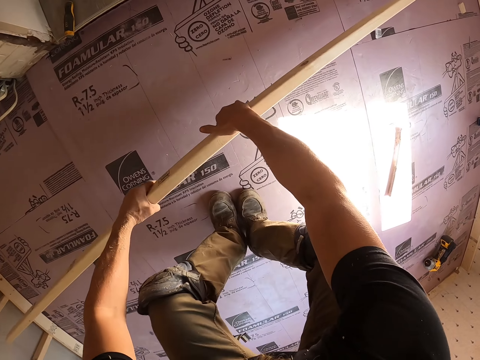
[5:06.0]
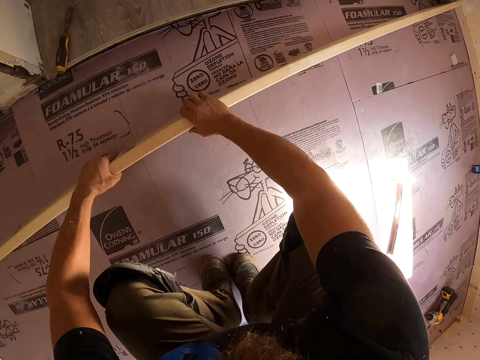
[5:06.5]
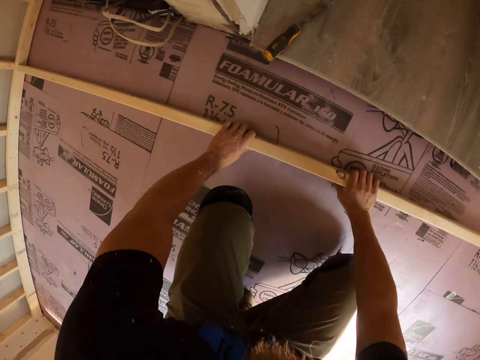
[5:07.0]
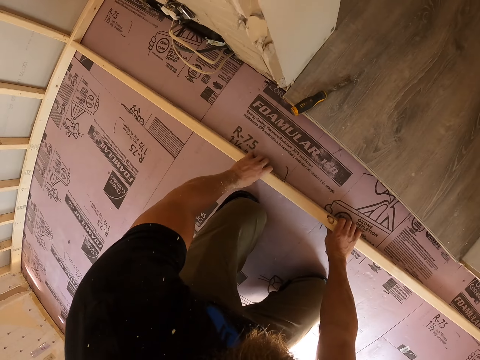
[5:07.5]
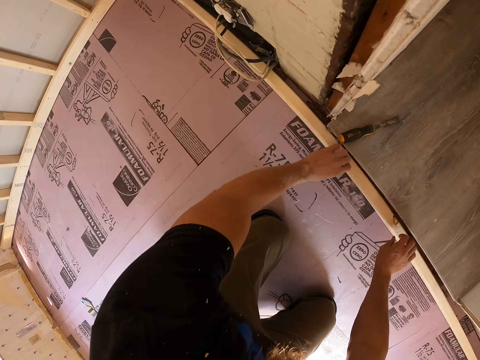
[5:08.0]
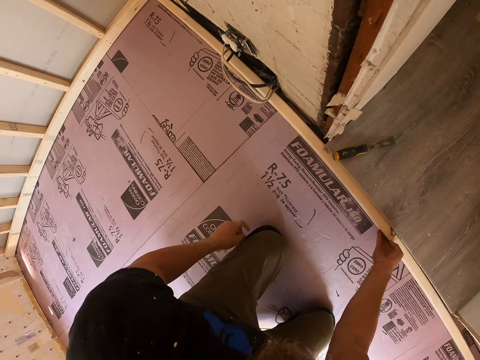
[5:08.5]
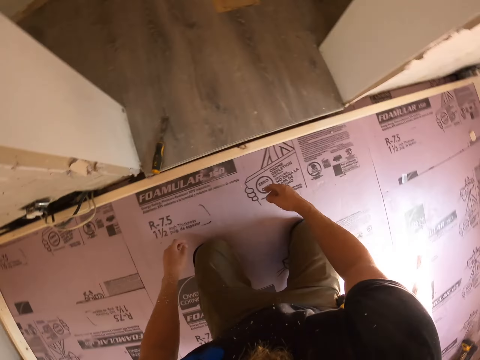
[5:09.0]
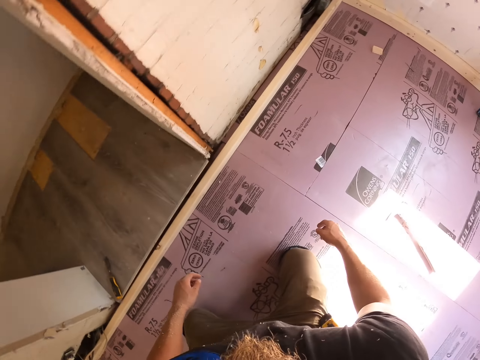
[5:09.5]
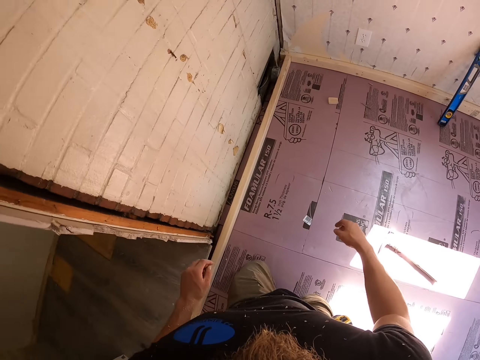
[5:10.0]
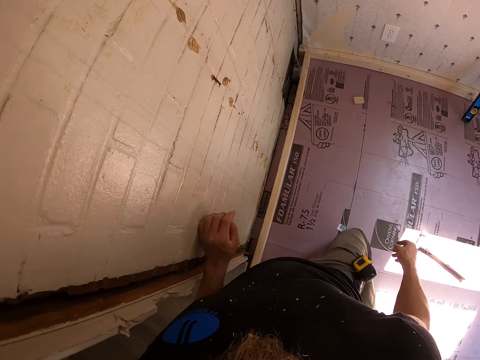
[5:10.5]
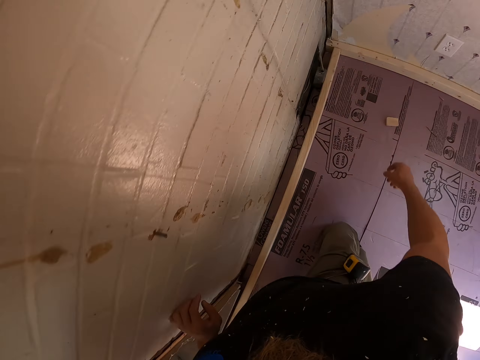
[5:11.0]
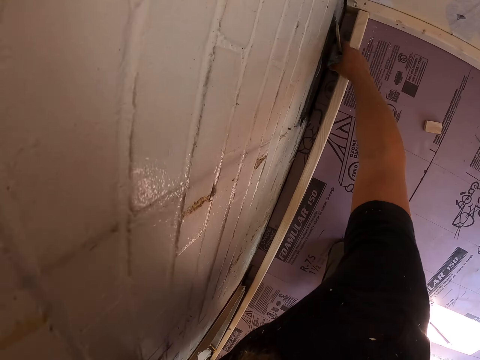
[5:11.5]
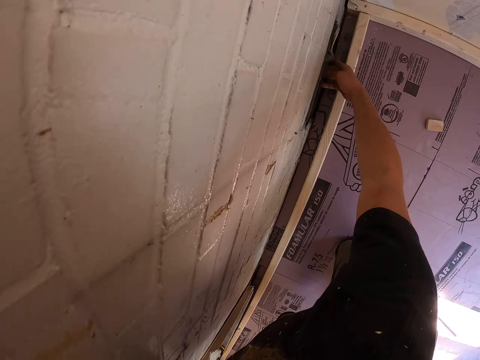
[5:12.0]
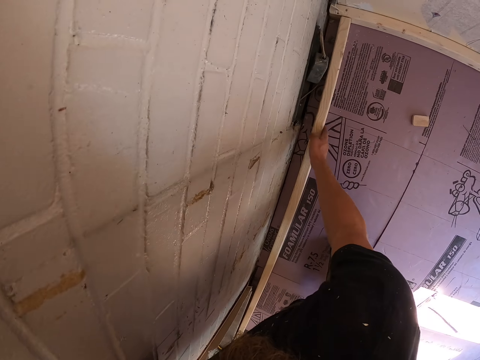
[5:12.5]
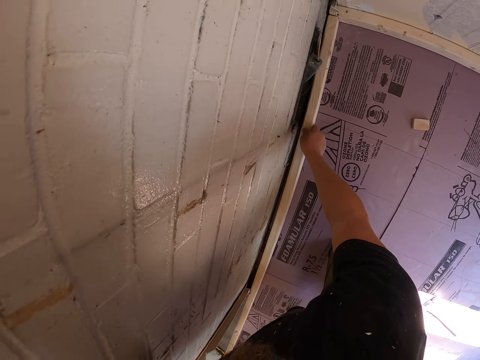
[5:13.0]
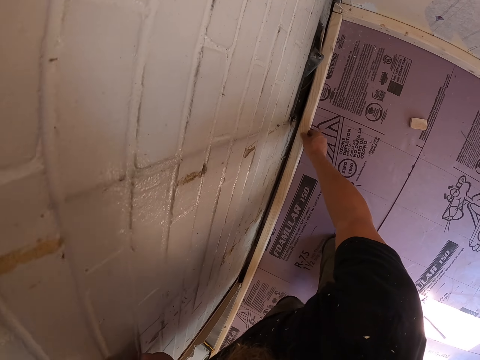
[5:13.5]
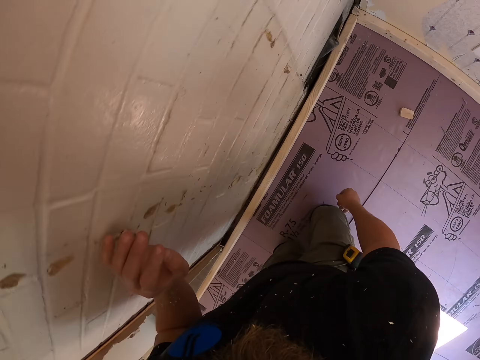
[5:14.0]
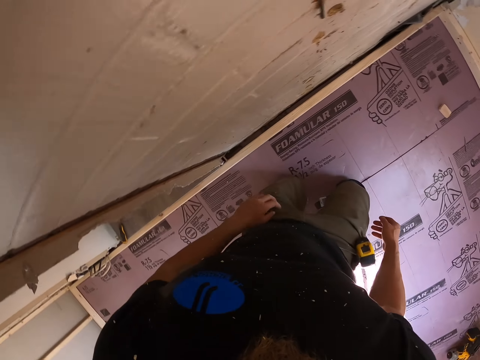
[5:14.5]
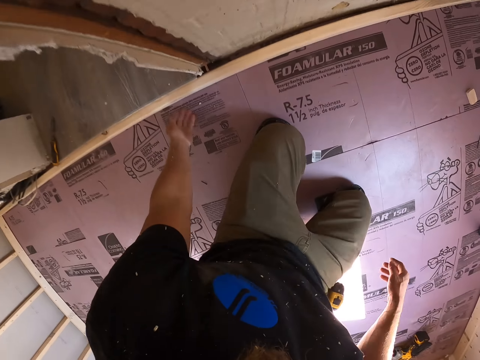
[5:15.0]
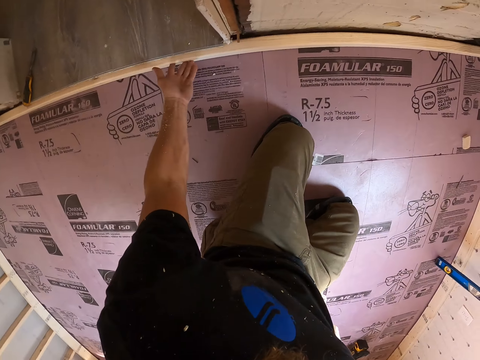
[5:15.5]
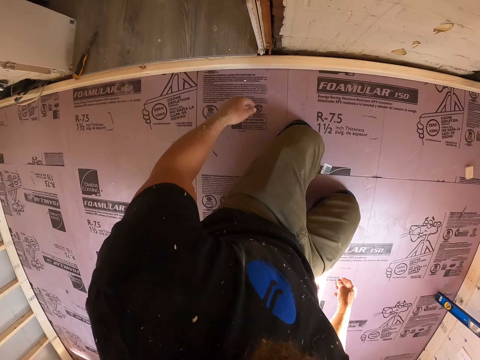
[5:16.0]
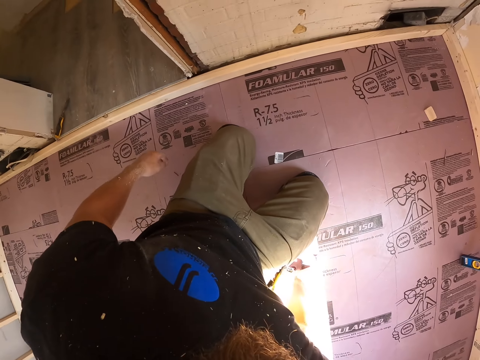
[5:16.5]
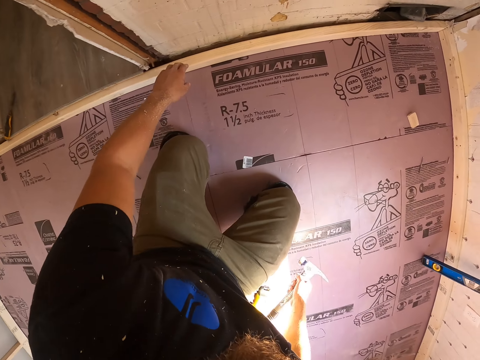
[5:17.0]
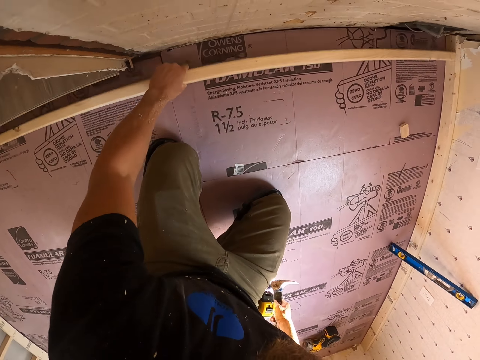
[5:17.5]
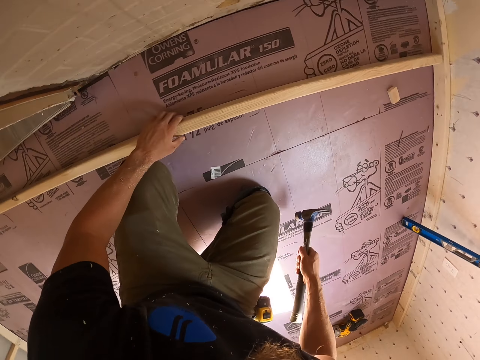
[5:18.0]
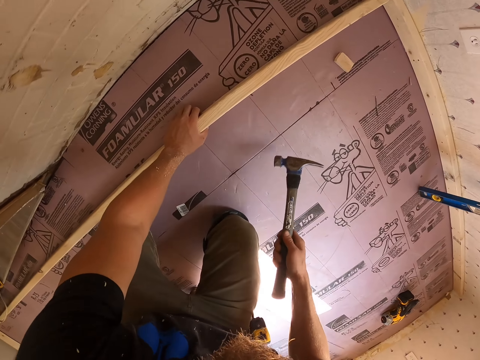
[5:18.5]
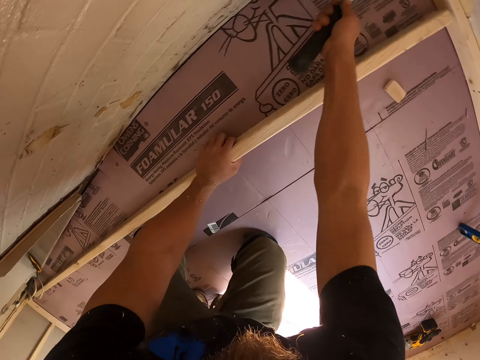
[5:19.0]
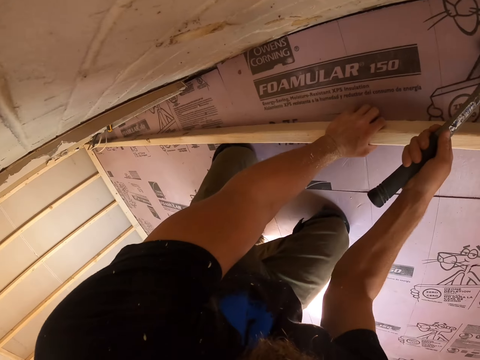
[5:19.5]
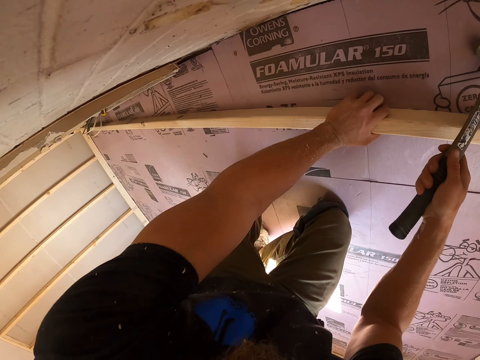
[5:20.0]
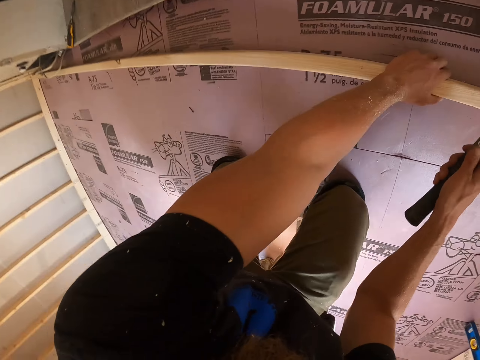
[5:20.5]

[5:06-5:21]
The camera wearer kneels down. They place the piece of wood or timber on the floor. They fit the timber. They move around the room. They touch something. They fit the timber again. They press the piece of wood. They fit the timber again. They look around the room. They pick up a hammer. They move the piece of wood. They lift the hammer. They knock the wall.

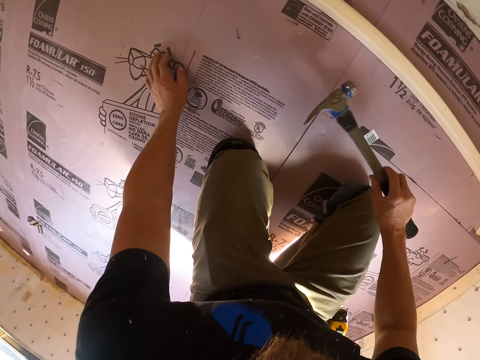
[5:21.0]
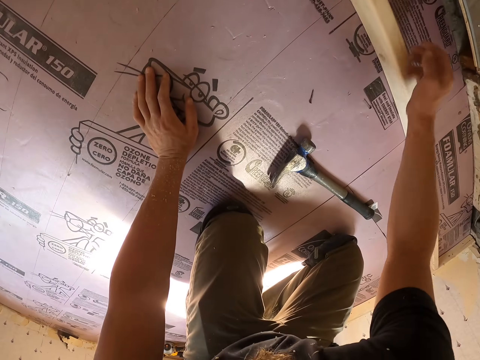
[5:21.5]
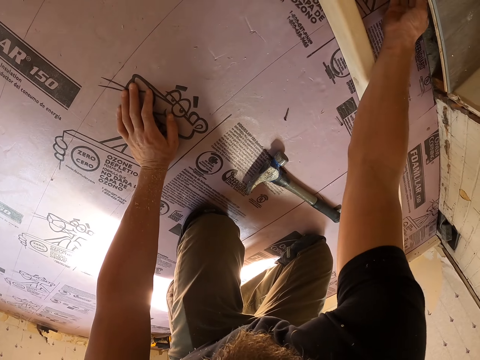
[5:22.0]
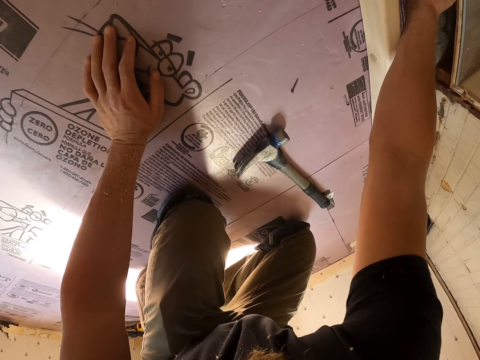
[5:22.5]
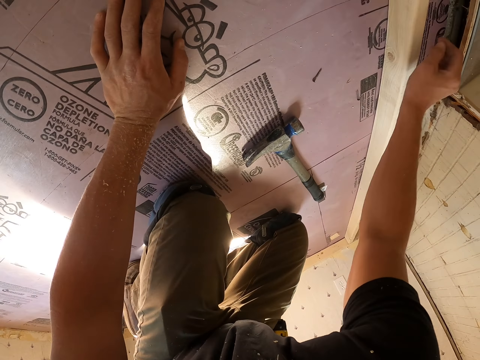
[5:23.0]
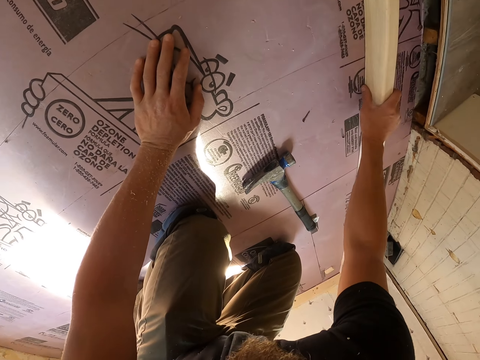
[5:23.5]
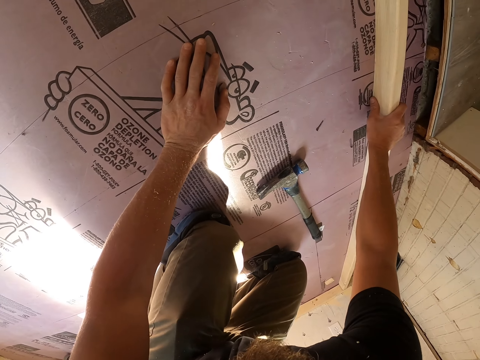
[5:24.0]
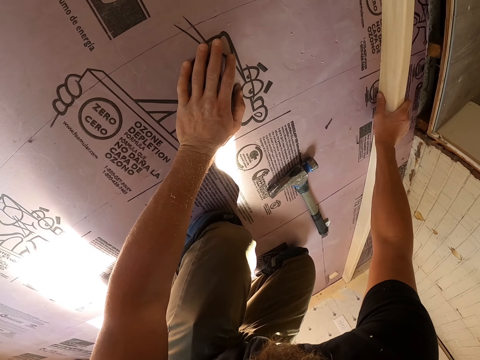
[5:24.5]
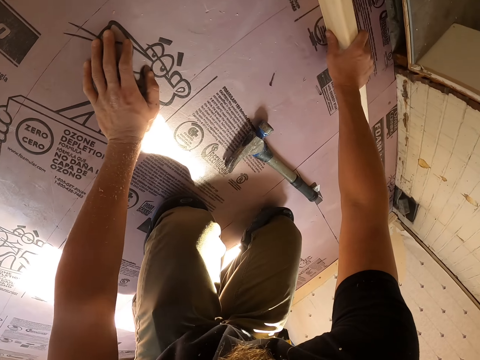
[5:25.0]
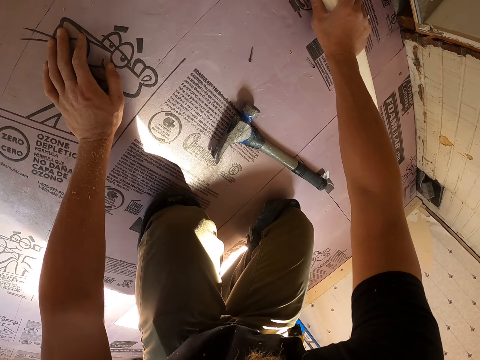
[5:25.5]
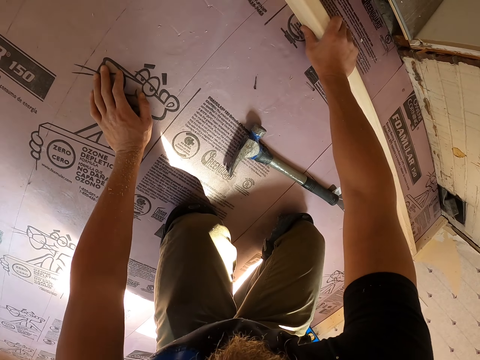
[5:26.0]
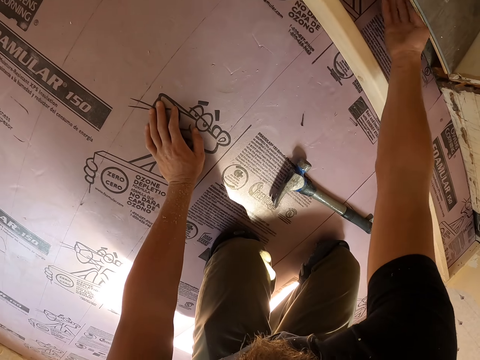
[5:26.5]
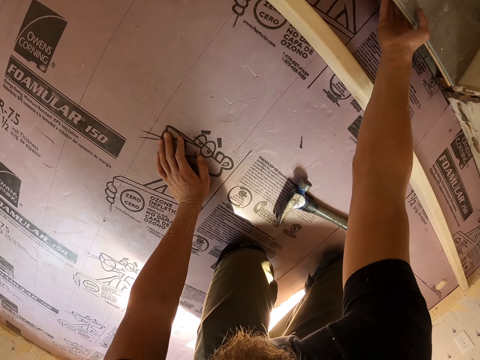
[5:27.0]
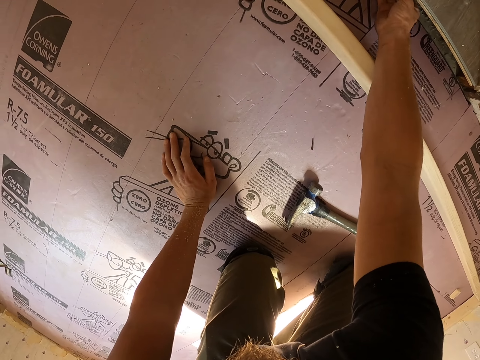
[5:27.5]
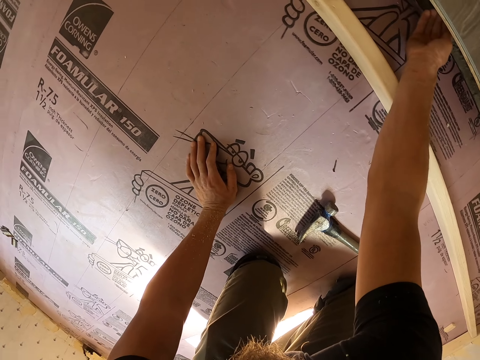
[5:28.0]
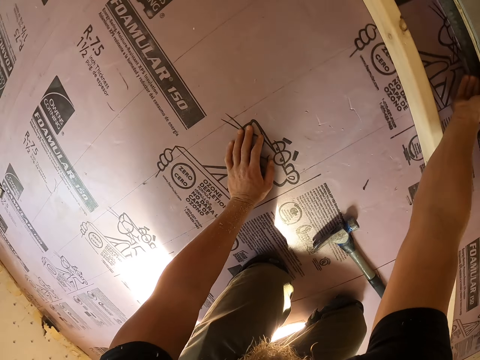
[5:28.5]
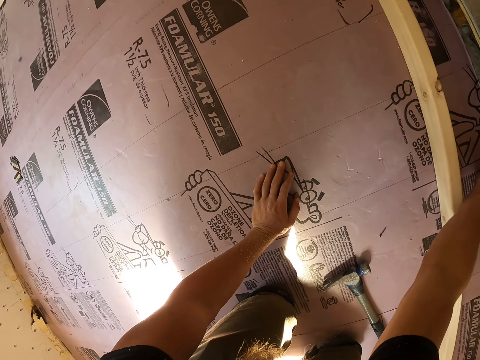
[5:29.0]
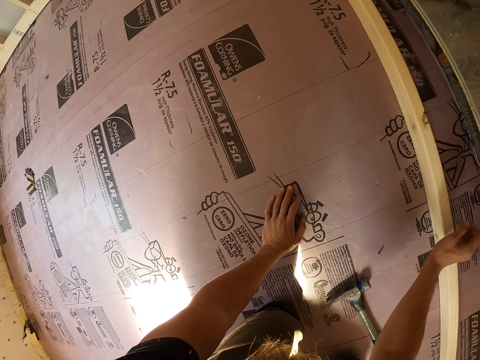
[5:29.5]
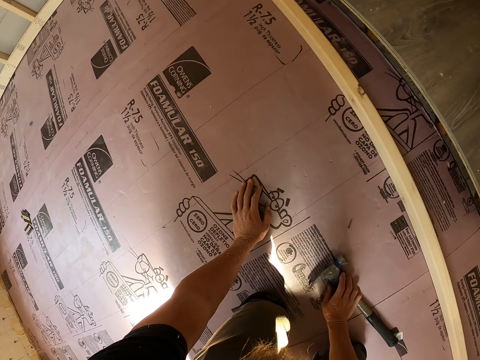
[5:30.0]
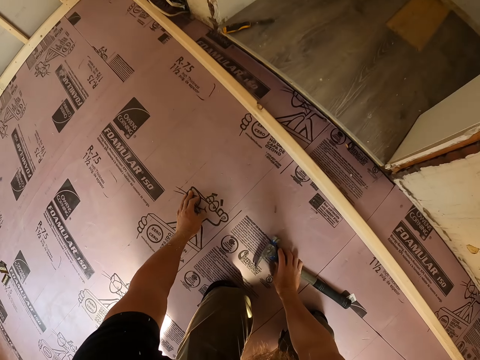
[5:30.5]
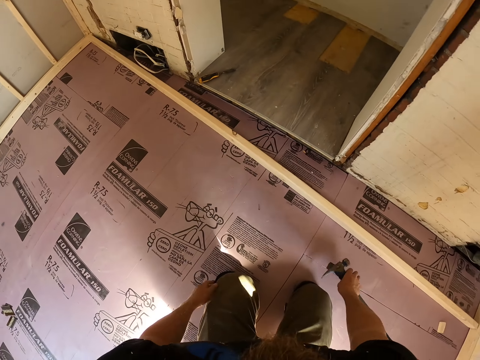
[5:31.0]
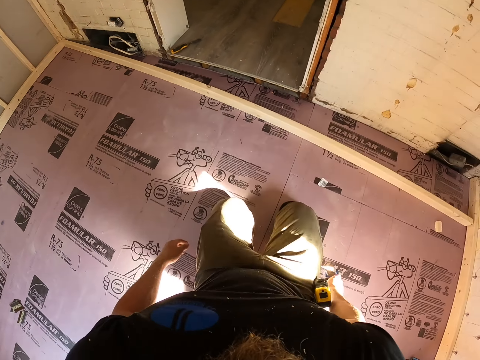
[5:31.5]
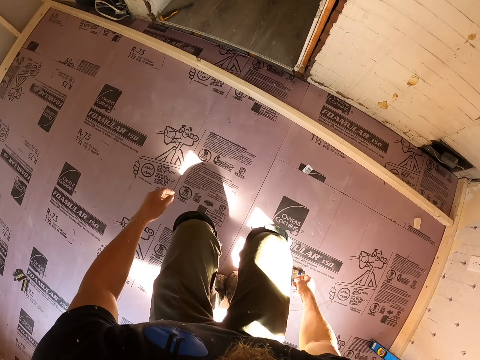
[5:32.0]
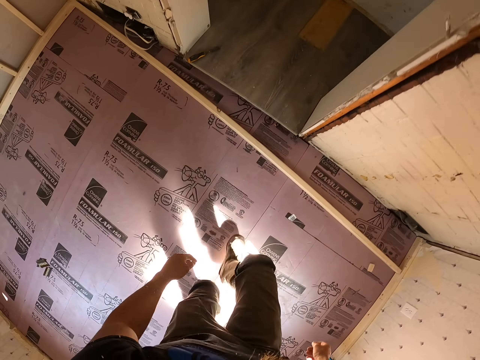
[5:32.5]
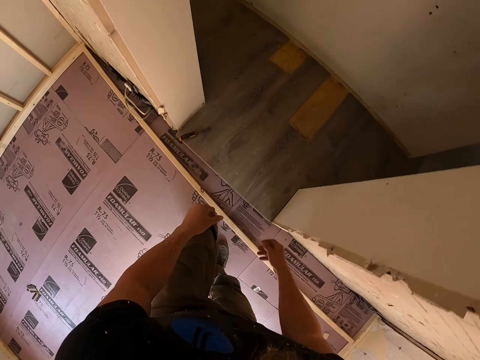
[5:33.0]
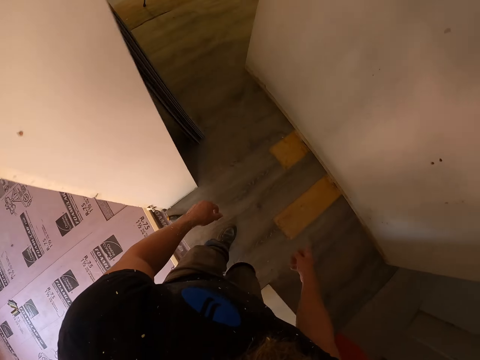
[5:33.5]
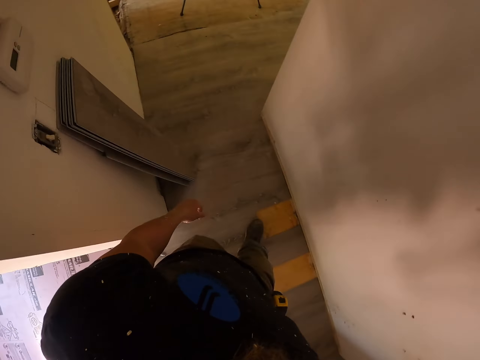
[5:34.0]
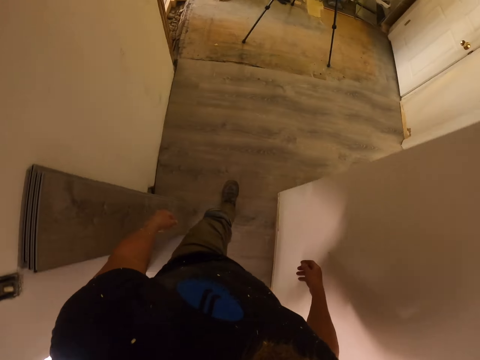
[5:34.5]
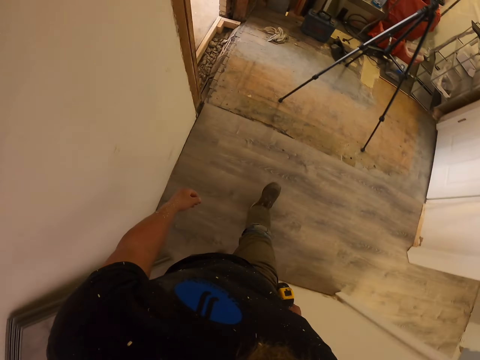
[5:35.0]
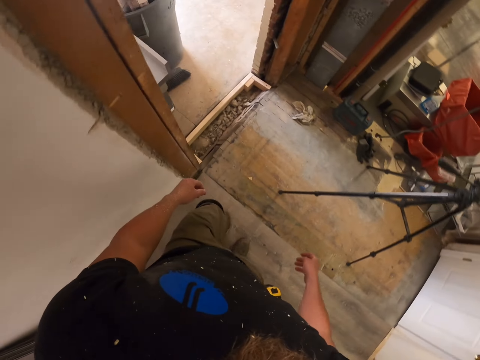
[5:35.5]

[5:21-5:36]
The camera wearer looks around the room. They drop the hammer on the floor. They touch something. They hold the wood. They look around the floor. They touch something. They look around the floor. They pick up the hammer. They drop the hammer. They stand up. They walk around the house.
